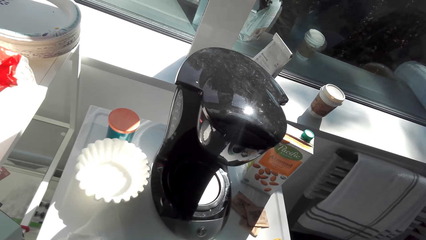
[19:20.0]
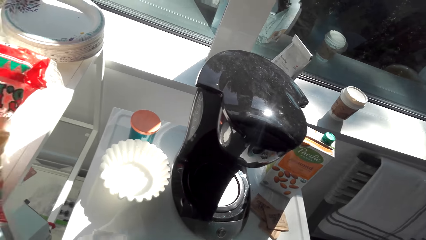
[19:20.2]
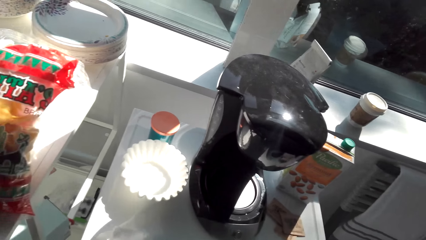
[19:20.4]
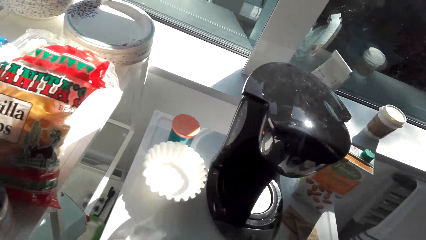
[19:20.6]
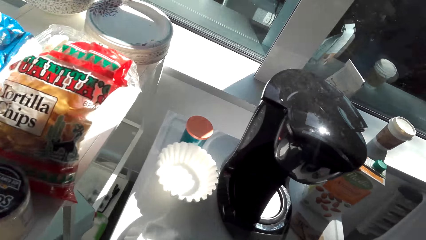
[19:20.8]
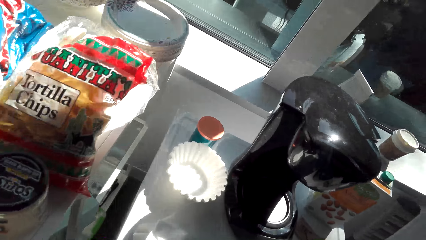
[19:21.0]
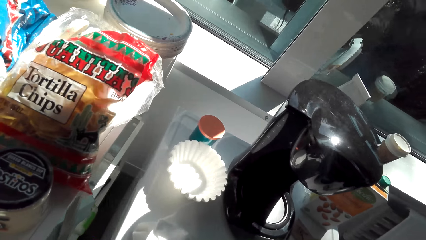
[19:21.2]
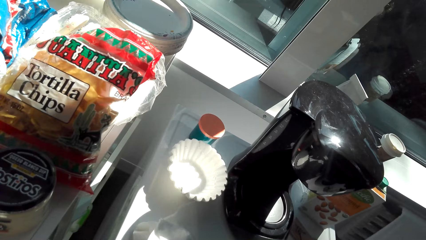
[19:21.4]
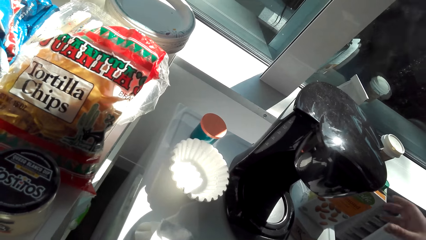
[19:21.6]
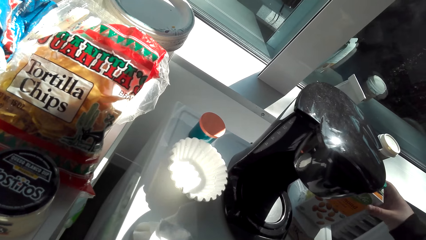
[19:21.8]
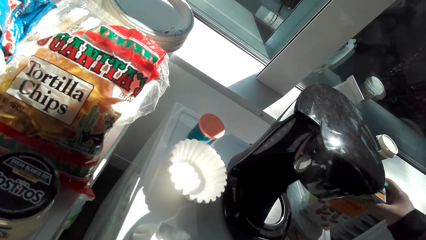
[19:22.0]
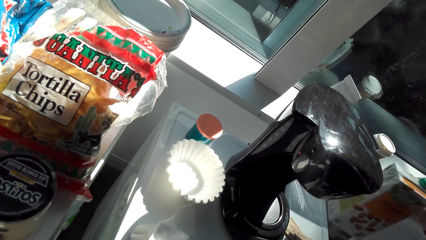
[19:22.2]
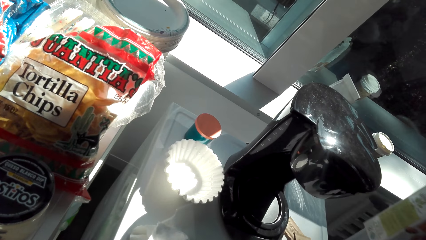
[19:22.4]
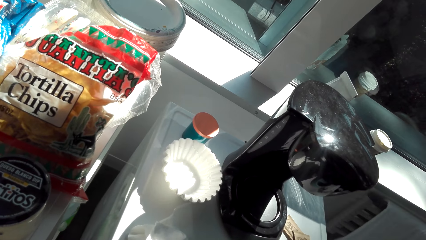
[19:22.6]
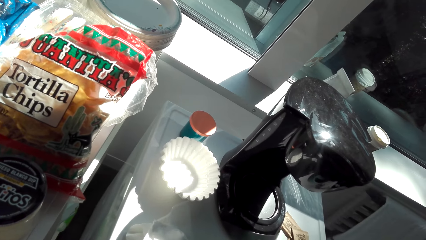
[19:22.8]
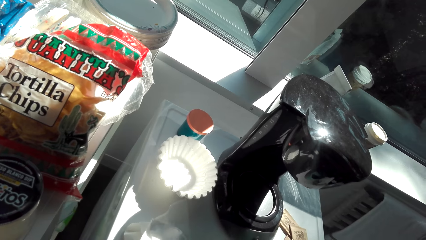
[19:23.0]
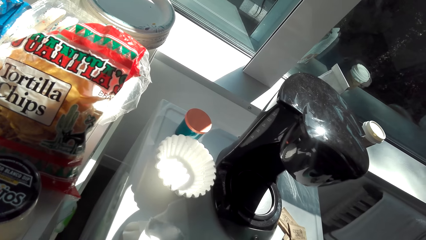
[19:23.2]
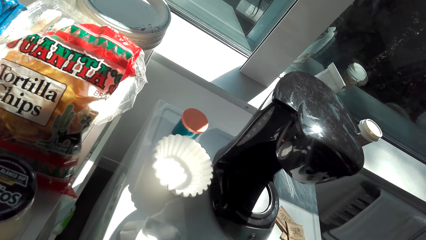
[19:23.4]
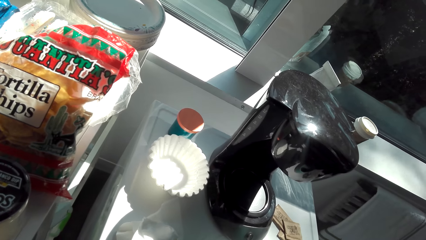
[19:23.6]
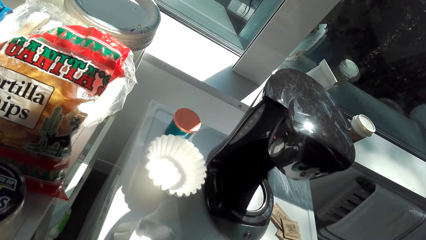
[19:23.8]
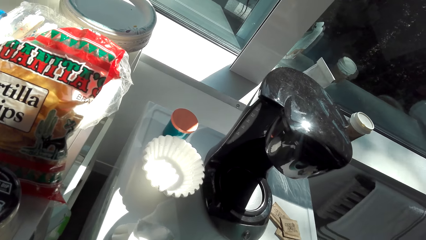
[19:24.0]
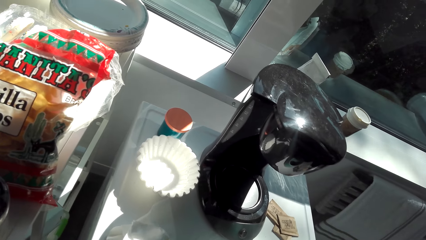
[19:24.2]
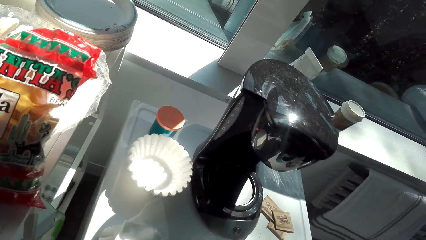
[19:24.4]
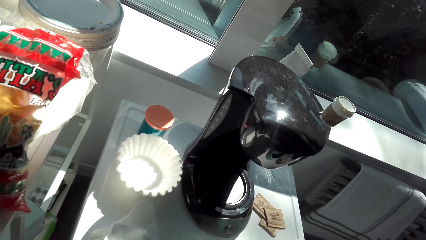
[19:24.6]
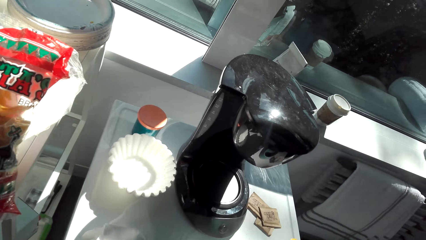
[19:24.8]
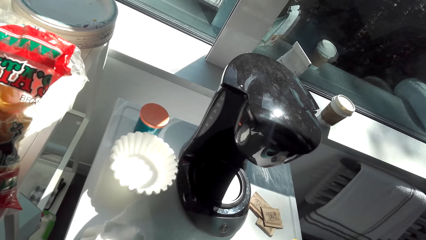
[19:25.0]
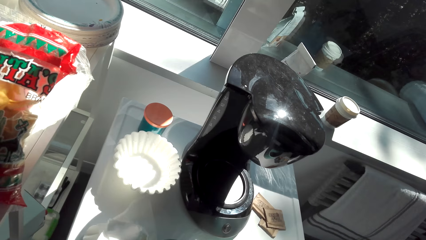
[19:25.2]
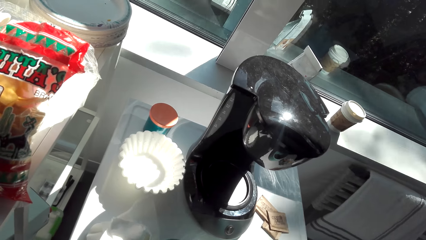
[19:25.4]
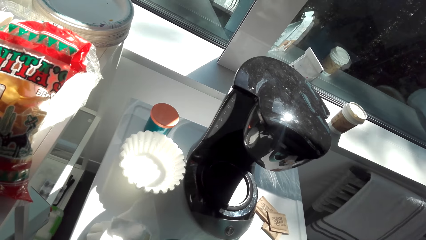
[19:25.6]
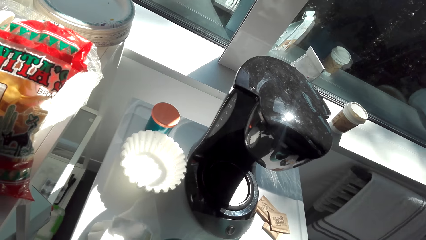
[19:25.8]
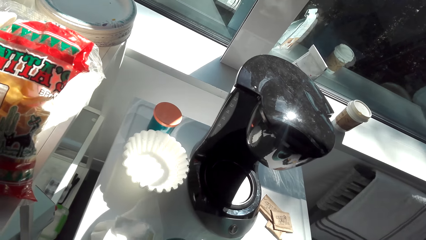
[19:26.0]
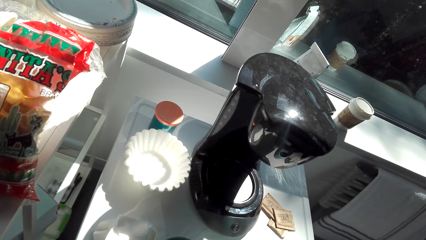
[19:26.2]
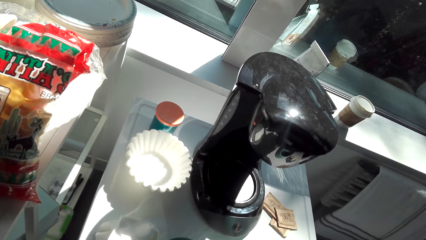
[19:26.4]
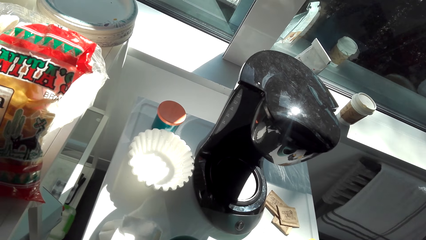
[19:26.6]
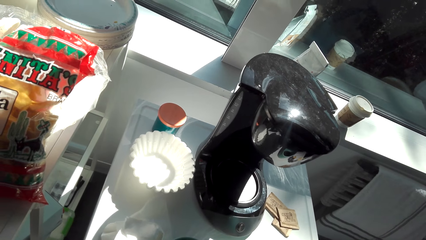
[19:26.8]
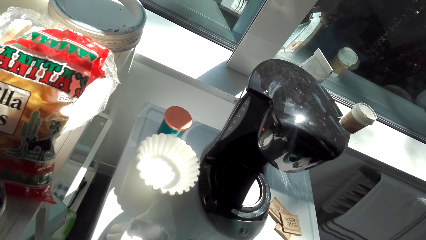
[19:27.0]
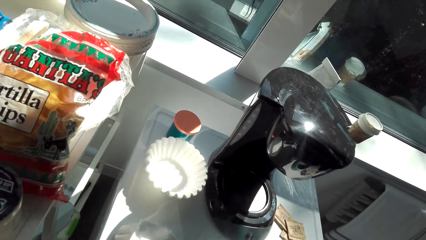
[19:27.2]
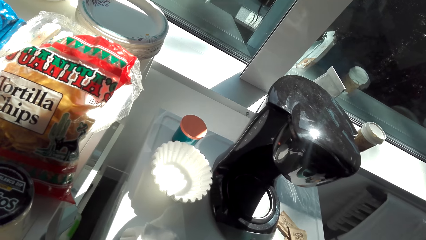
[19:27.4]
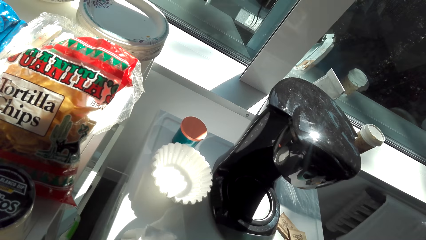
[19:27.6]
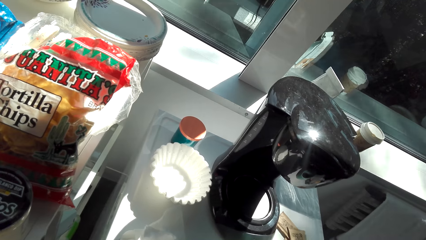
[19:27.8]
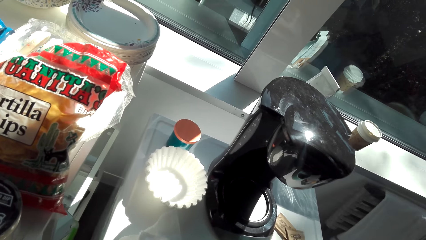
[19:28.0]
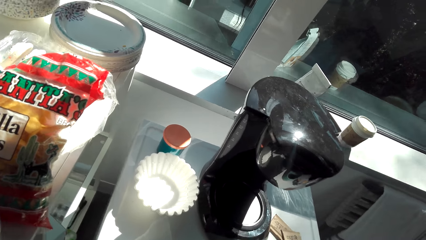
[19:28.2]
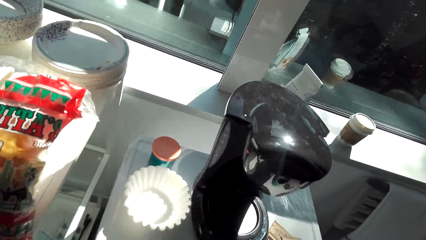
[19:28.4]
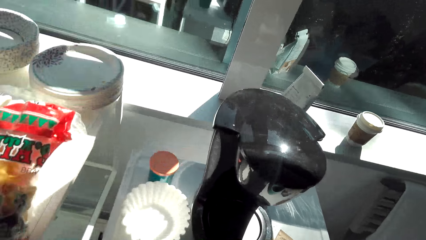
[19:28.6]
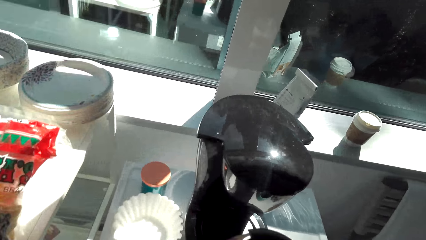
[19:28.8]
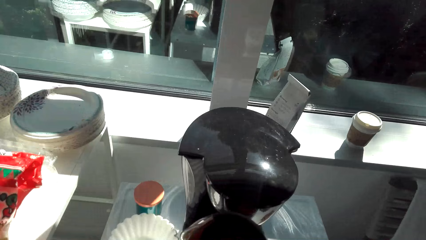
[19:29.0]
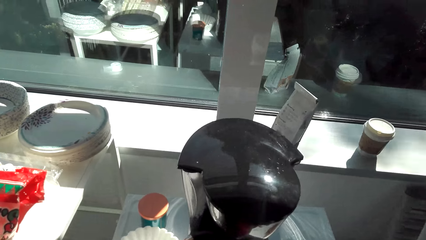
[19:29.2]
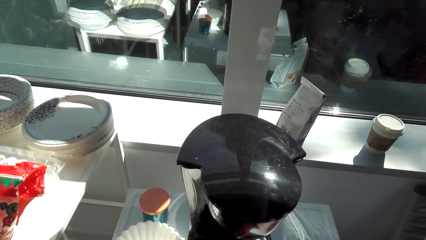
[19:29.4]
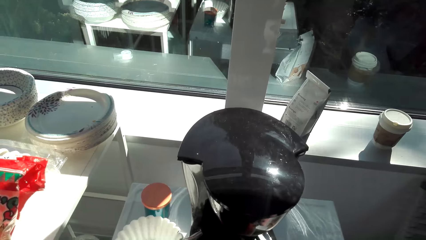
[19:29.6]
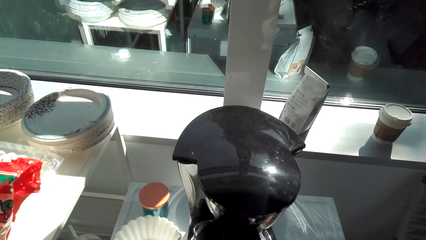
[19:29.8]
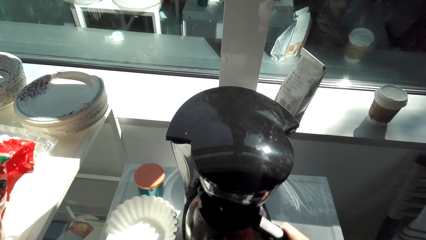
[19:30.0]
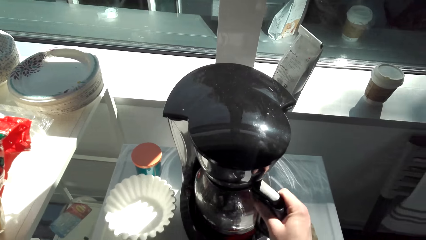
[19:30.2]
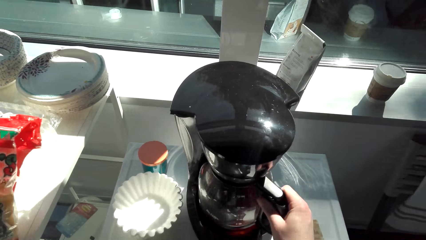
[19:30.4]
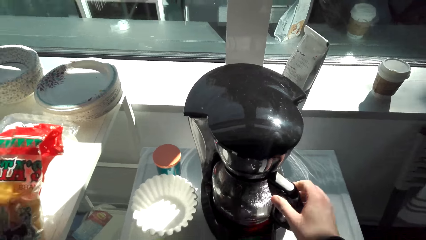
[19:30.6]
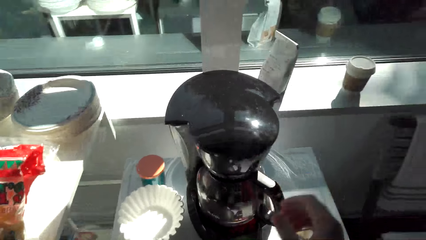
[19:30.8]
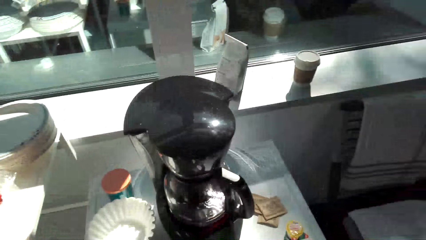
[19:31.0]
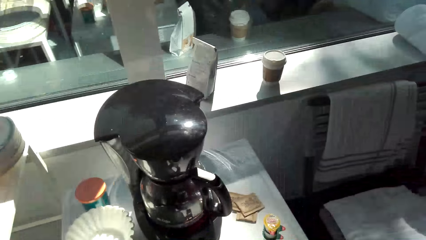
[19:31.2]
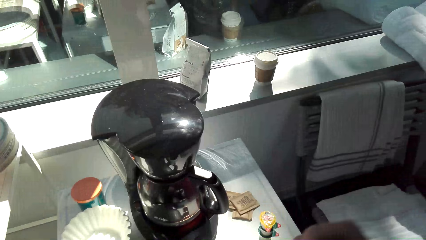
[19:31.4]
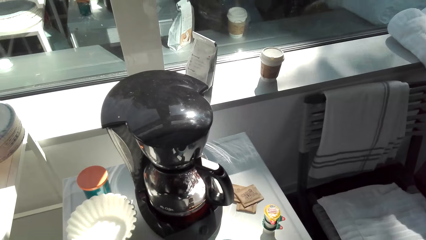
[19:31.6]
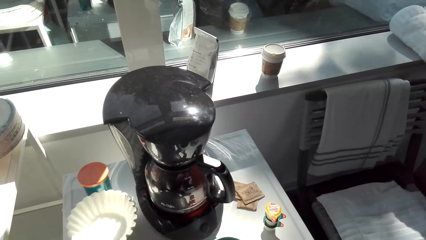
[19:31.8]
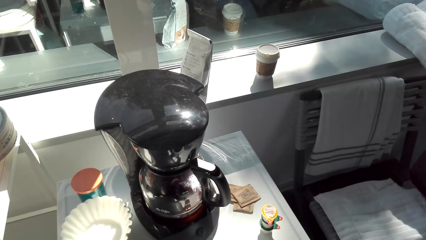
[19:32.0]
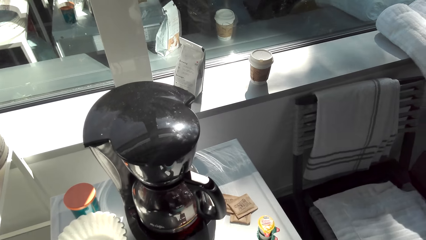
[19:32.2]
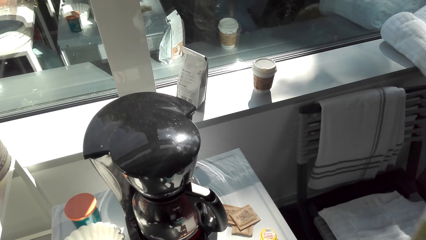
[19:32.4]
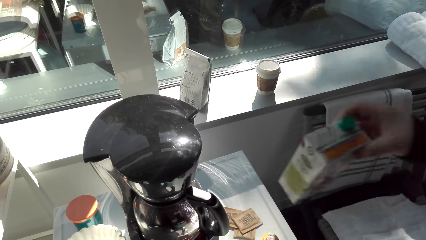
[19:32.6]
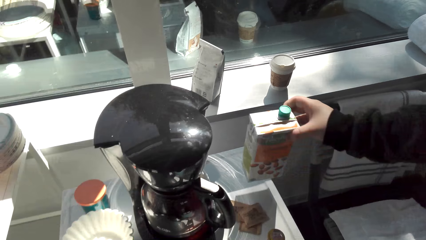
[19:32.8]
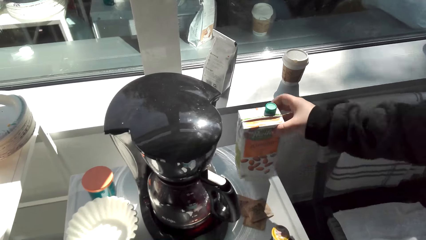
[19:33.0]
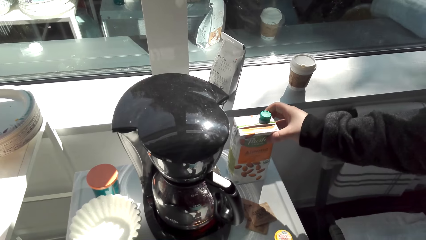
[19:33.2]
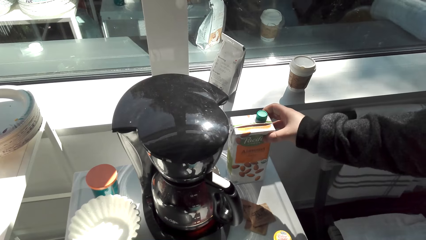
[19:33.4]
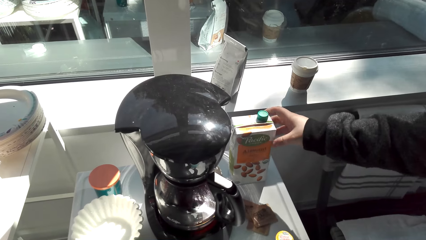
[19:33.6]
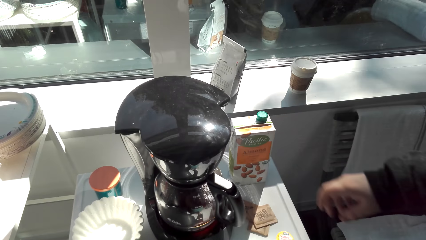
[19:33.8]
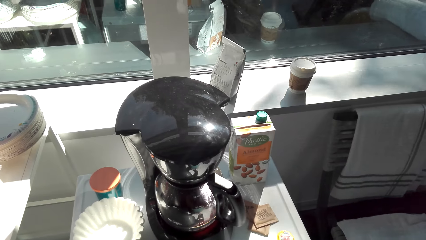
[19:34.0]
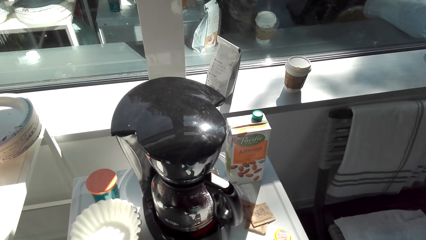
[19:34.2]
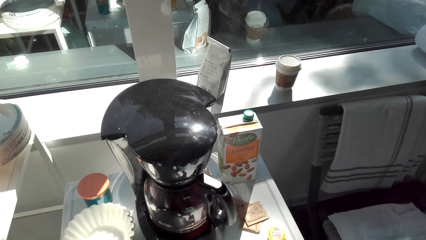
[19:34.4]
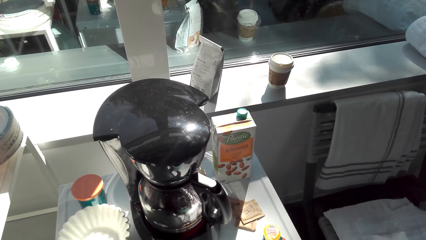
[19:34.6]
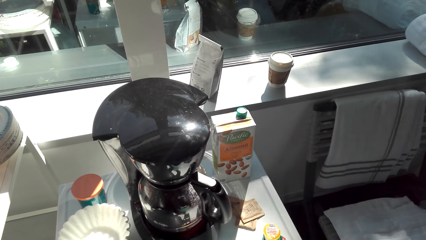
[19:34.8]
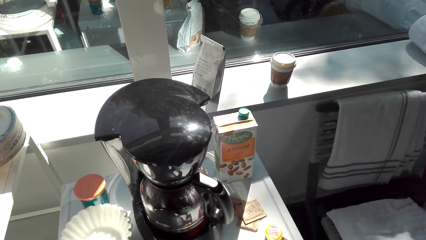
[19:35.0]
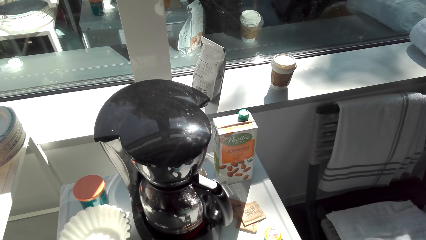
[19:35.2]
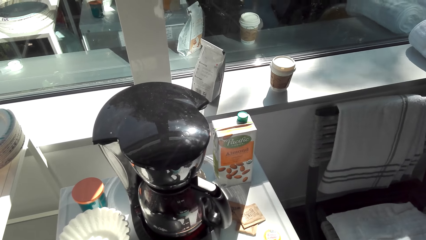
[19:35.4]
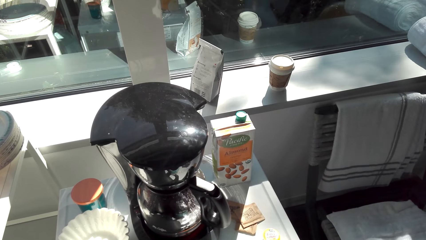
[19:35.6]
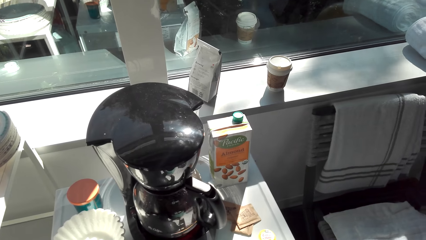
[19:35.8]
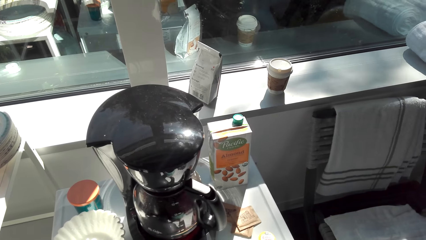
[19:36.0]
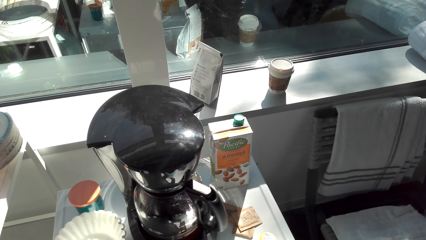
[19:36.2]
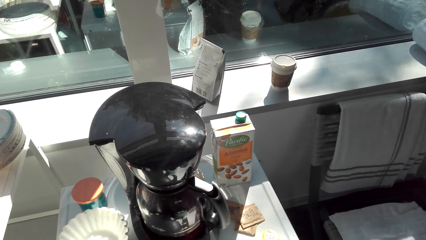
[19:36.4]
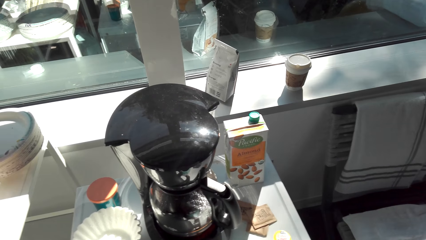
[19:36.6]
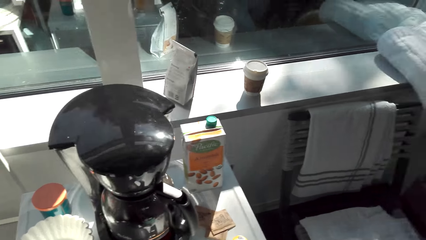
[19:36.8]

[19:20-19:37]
A man picks a Pacific drink from the fridge top. The camera wearer picks the juice. They shake the juice. They look around. They put the coffee pot on the fridge top. They place the coffee pot to the coffee maker. They move the blender. The man places the Pacific drink on the fridge top. The camera wearer drops the juice.
